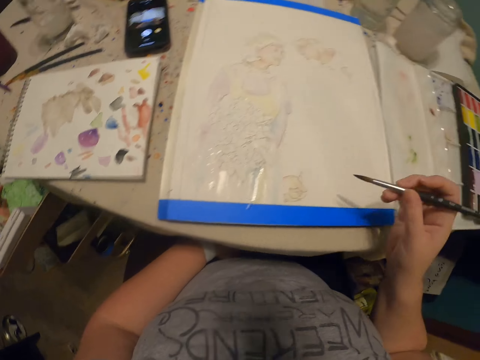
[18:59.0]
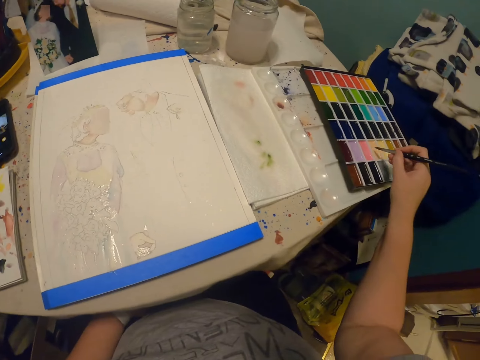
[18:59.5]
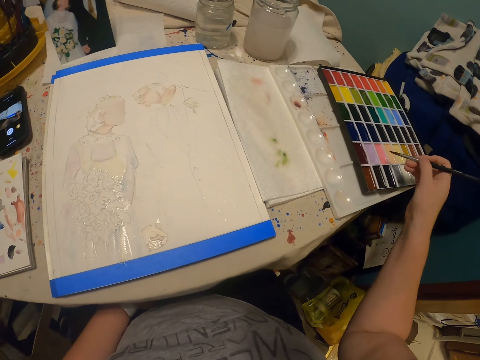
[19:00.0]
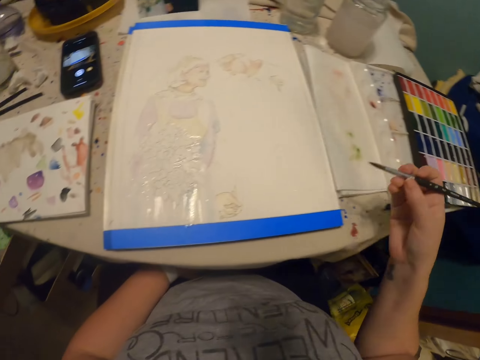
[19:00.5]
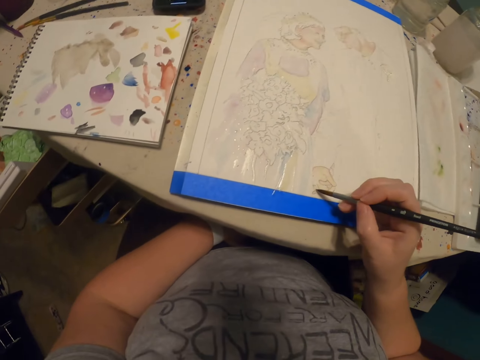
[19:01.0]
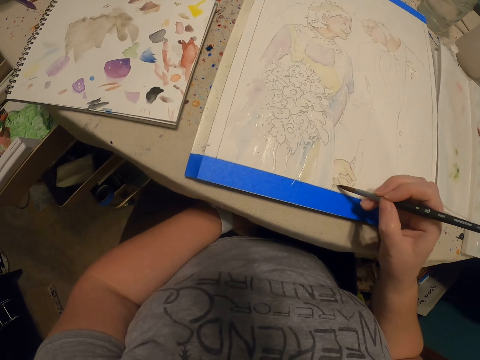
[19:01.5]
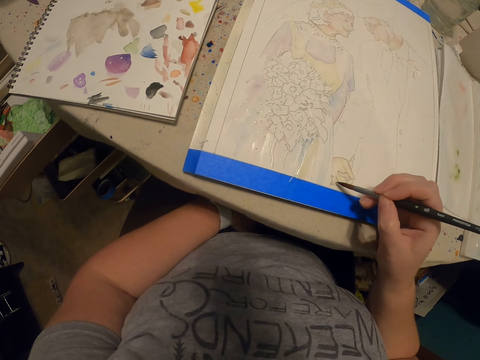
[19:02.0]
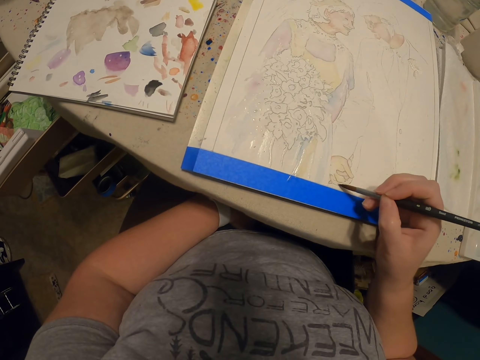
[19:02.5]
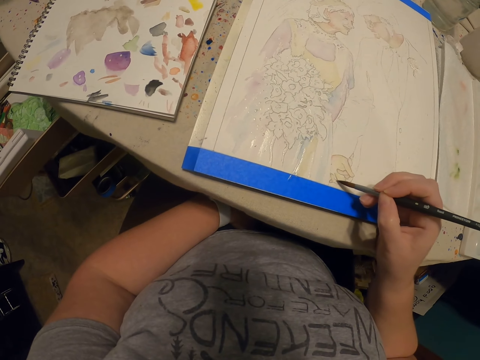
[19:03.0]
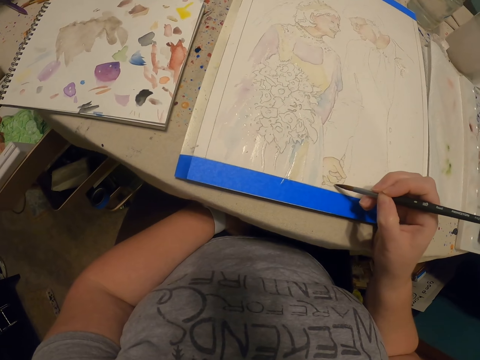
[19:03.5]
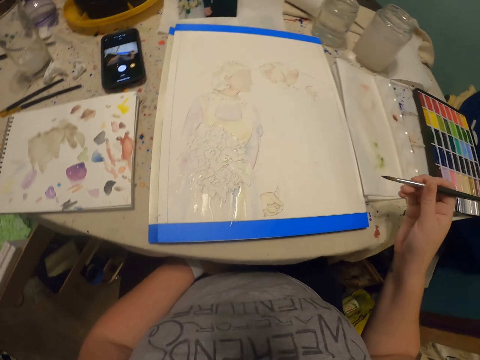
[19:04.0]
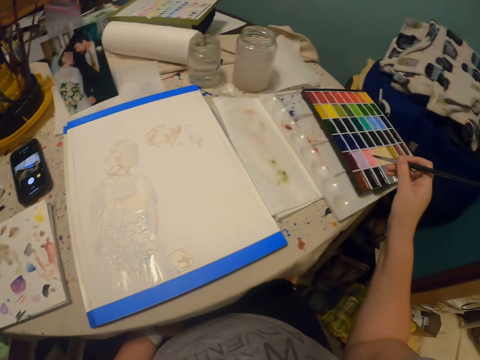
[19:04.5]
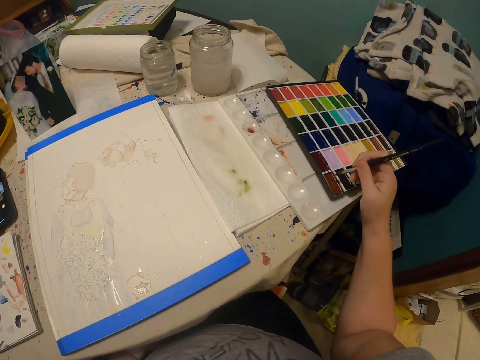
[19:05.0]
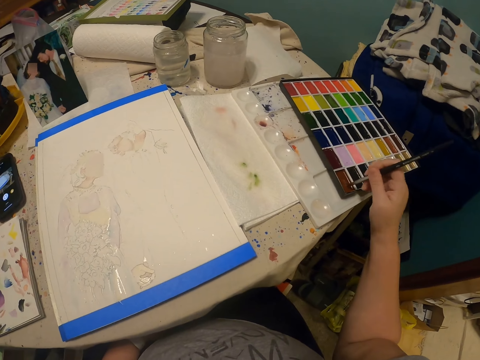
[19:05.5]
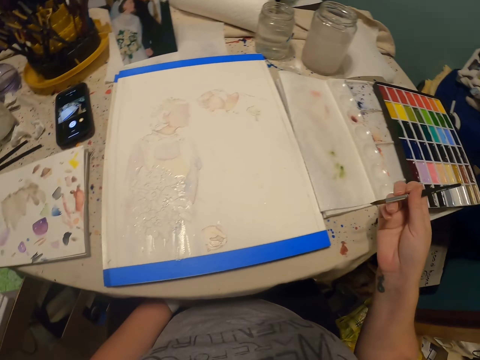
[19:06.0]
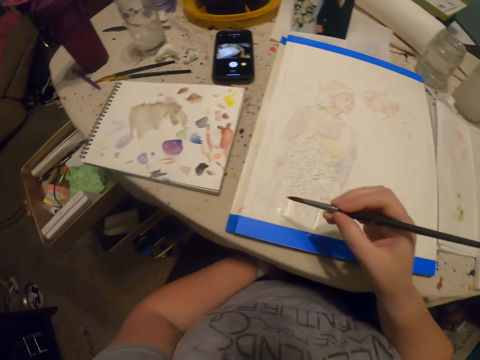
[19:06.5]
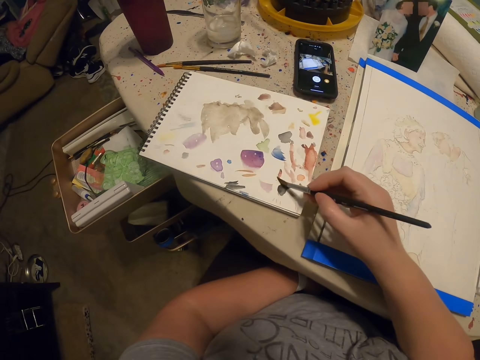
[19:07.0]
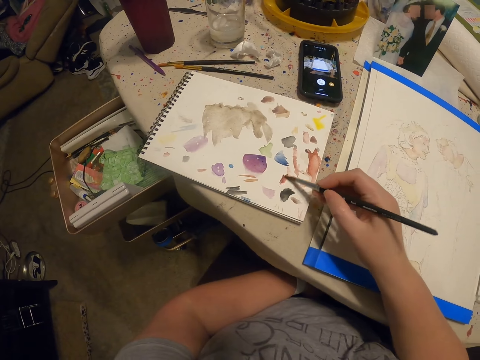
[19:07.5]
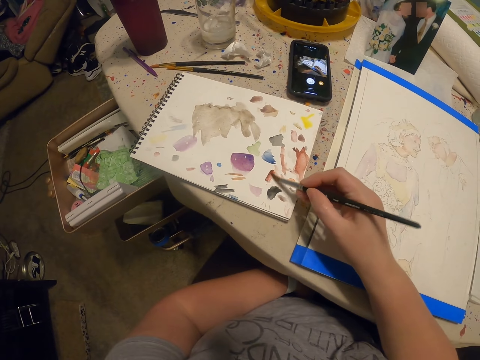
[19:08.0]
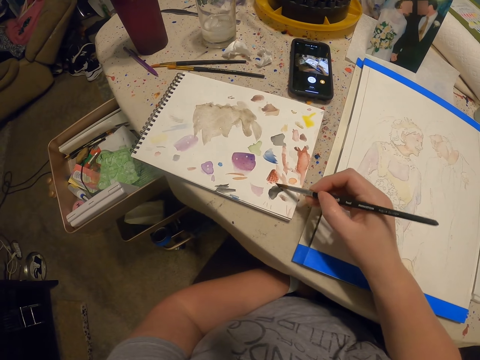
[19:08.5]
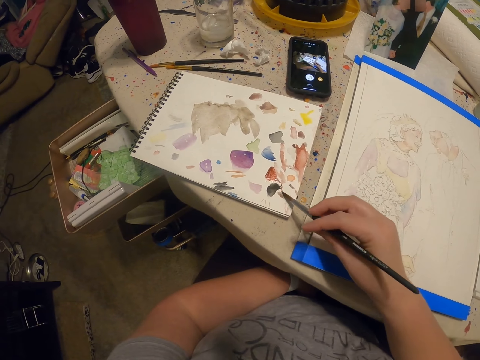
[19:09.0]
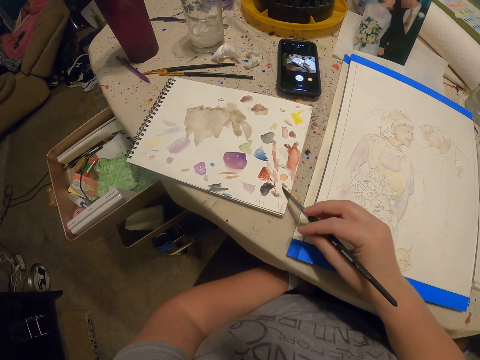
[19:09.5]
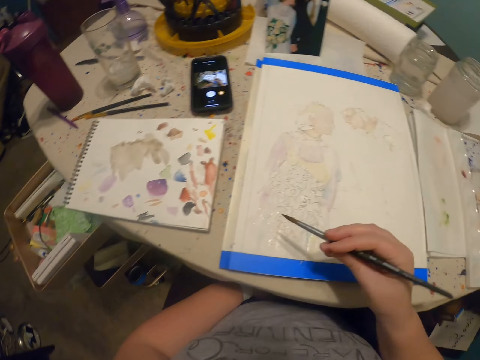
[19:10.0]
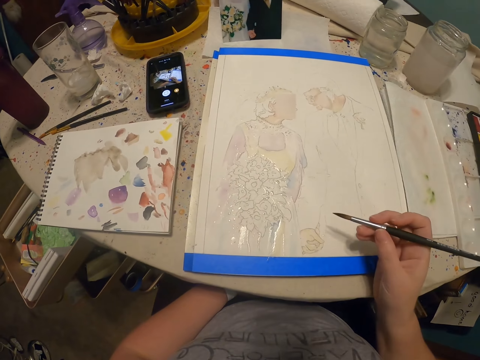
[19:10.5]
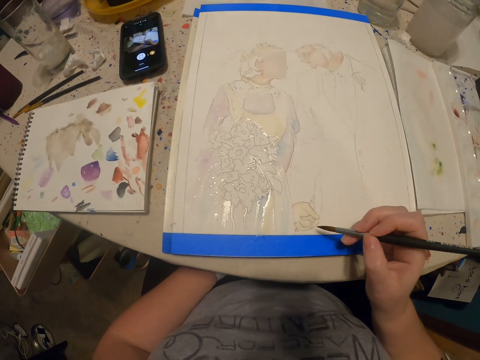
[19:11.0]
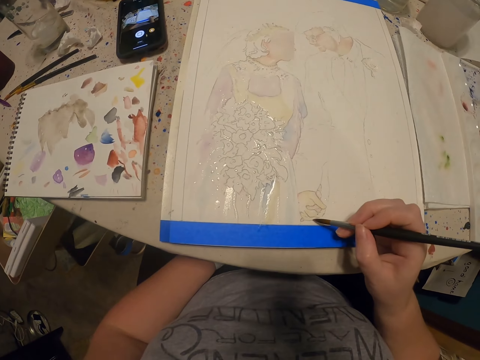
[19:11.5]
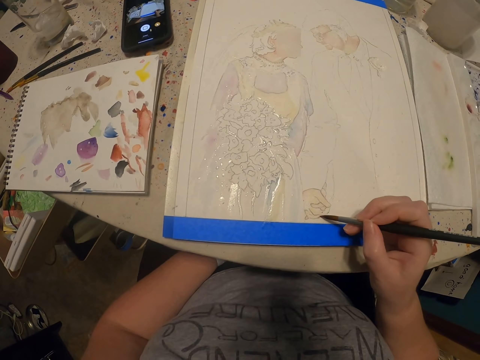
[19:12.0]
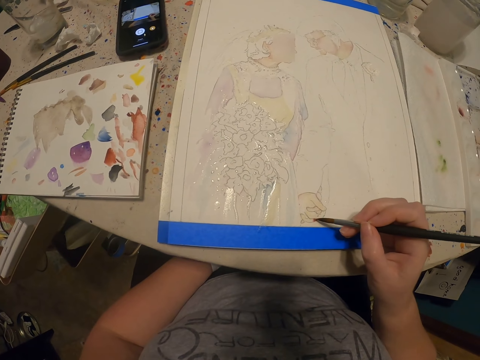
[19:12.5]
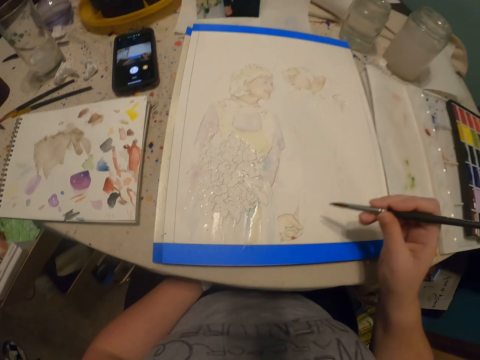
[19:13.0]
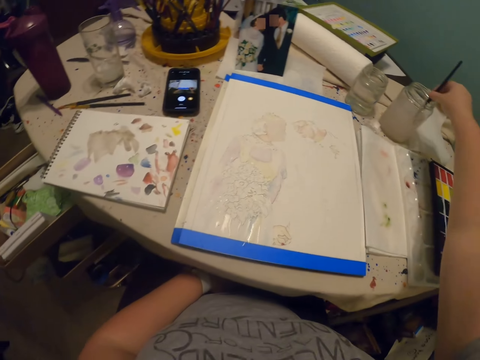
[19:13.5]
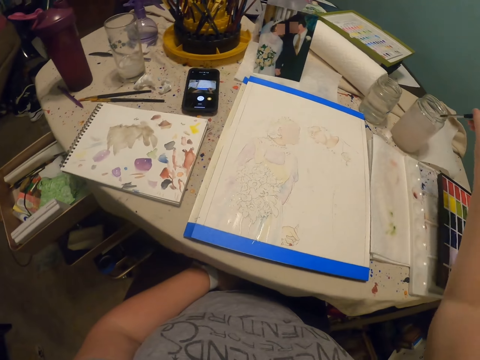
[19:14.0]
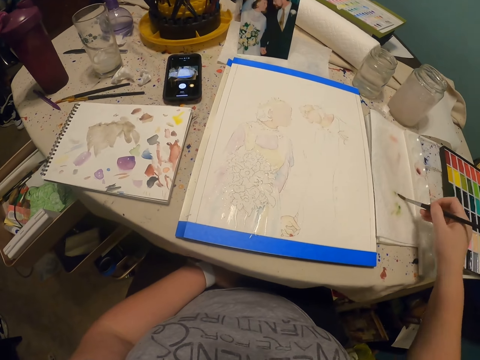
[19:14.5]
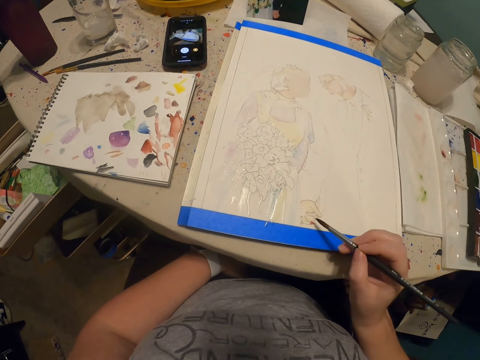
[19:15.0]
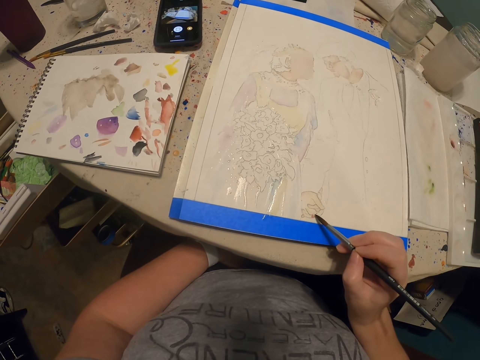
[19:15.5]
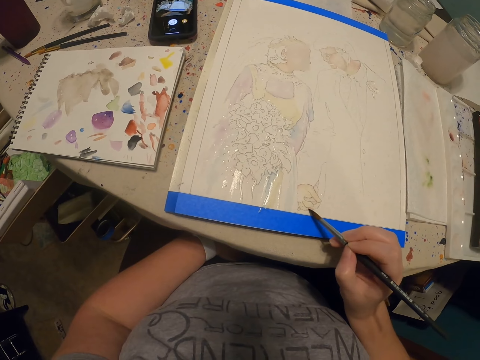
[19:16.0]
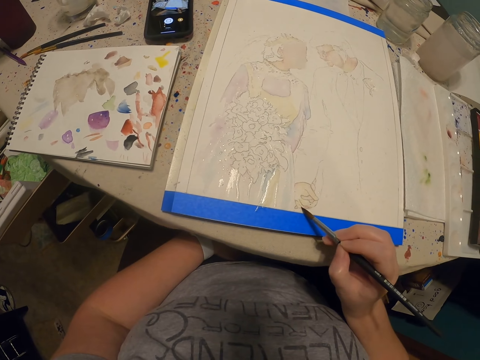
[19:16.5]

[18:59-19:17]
The camera wearer rubs the paint brush on the paint. They paint the drawing with the paint brush. They rub the paint brush on the paint. They smear paint on the book. They paint the drawing with the paint brush. They dip the brush in water. They rub the paint brush on the paper. They paint with the paint brush.

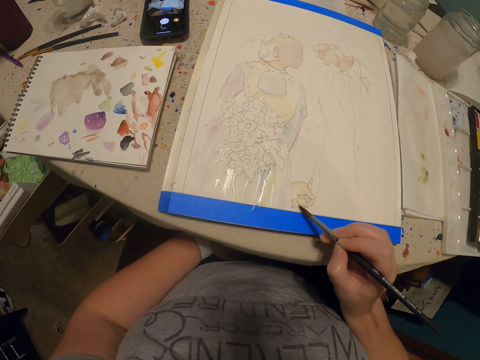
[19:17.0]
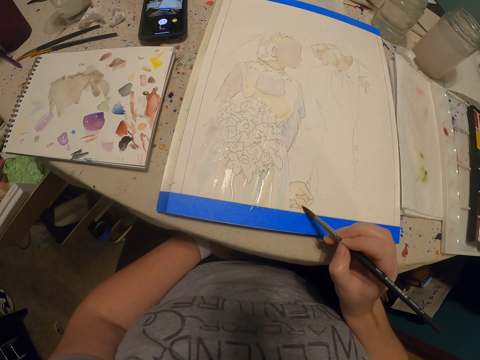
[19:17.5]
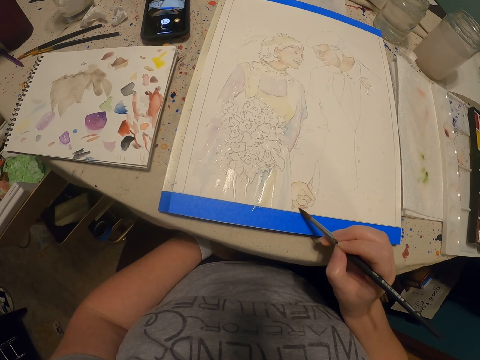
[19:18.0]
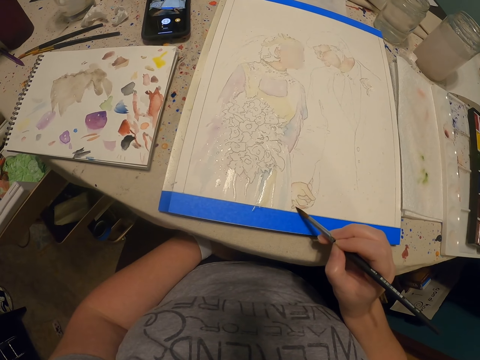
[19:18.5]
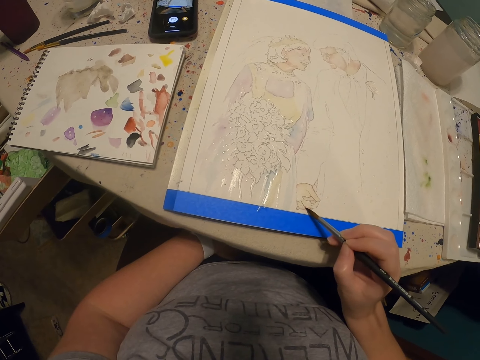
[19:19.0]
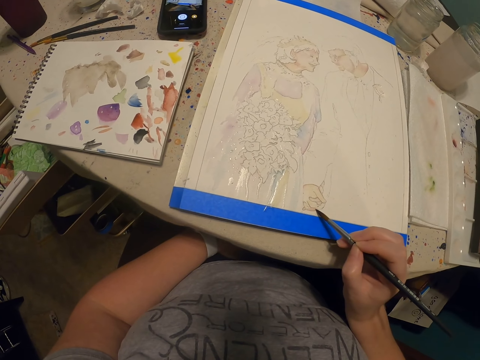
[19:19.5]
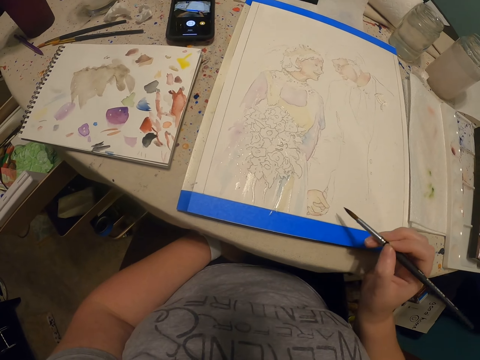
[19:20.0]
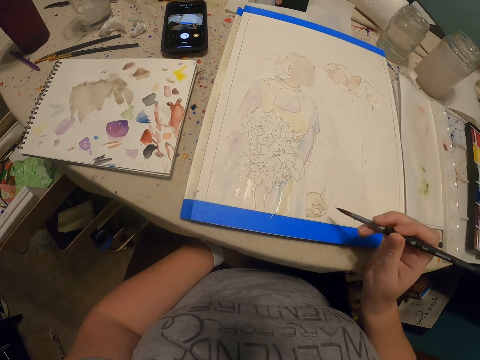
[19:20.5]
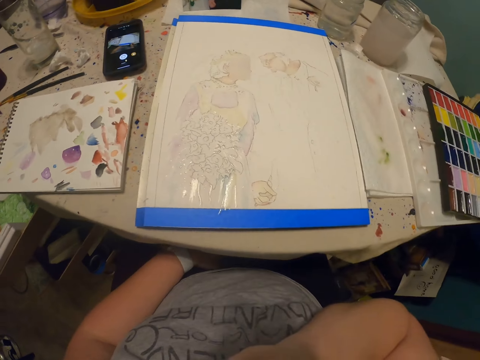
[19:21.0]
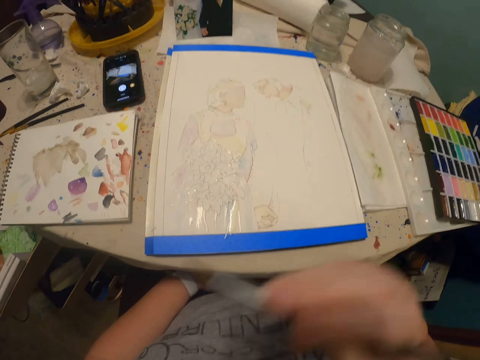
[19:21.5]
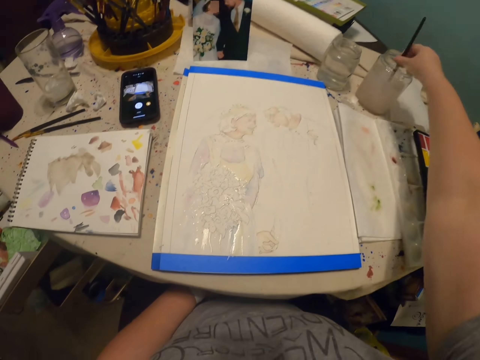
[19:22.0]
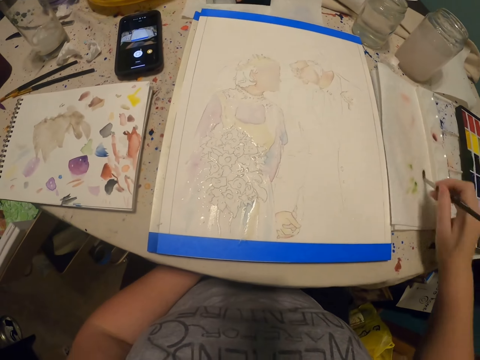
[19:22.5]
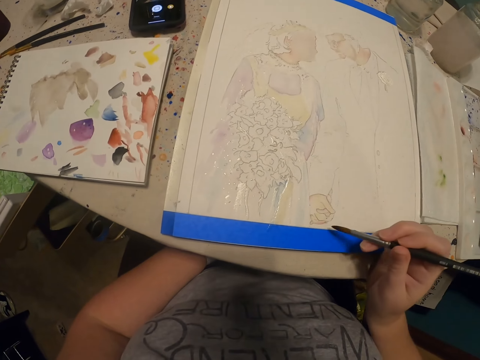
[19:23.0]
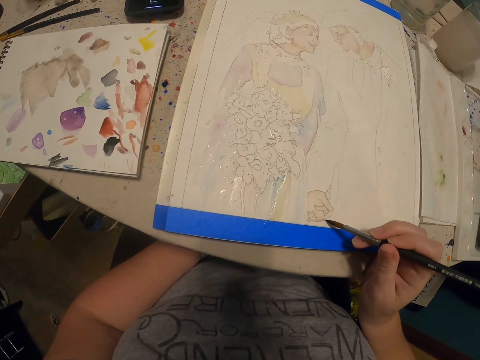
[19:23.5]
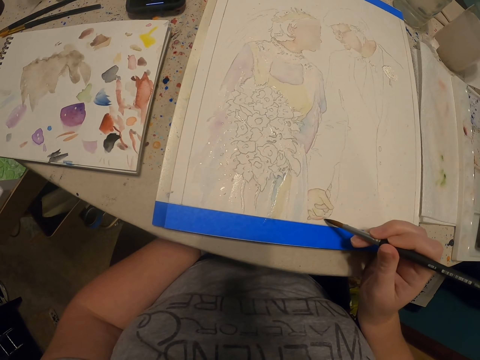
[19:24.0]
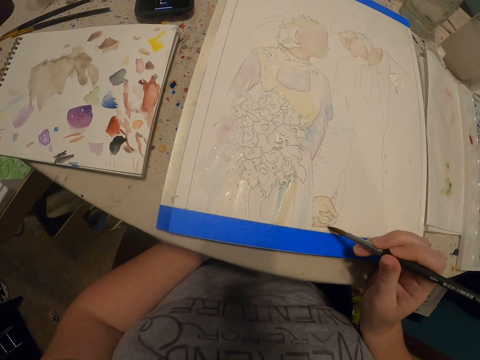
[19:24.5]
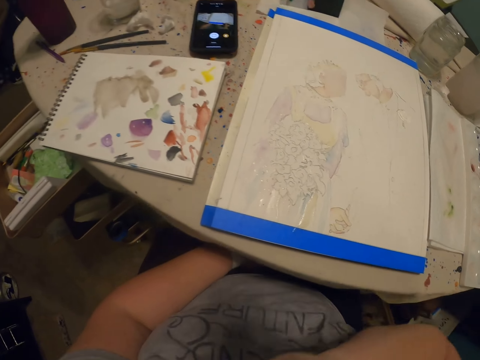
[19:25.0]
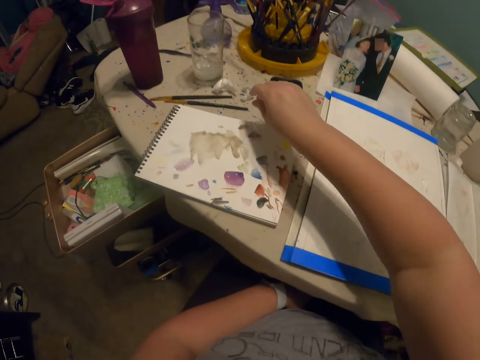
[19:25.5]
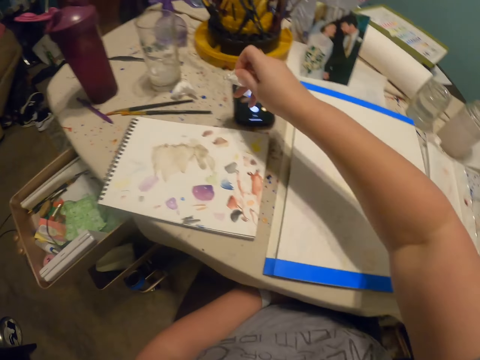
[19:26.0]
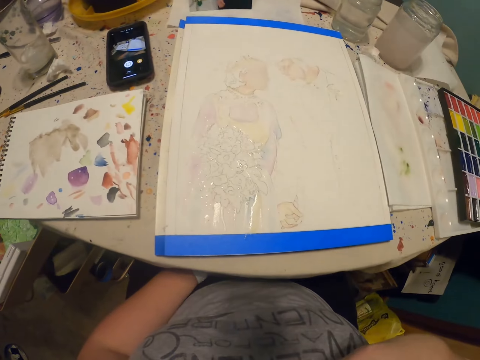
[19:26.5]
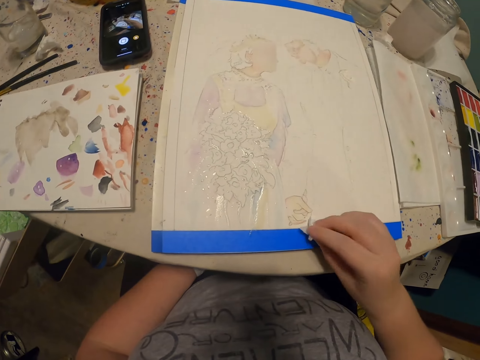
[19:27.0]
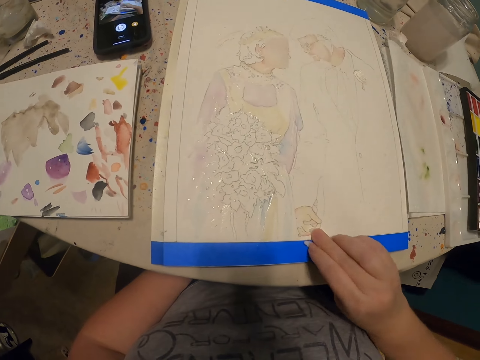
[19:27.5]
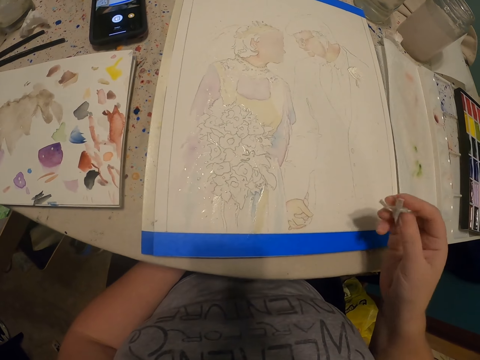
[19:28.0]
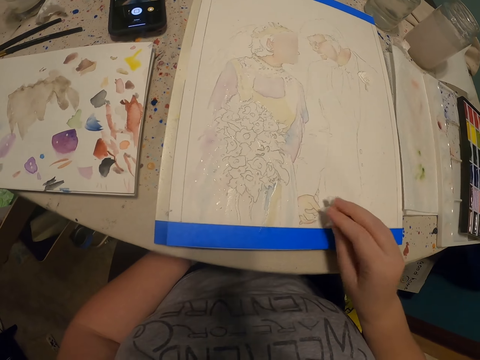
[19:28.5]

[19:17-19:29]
The camera wearer moves the hand. They dip the paint brush in water. They wipe the brush on the paper towel. They paint with the paint brush. They move the hand. They pick up a piece of paper towel or tissue. They move the hand. They rub the paint on the paper with the tissue. They rub the paint with the tissue.
